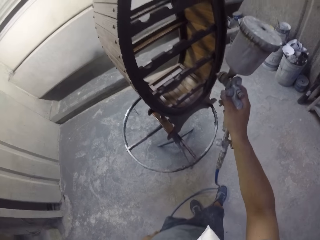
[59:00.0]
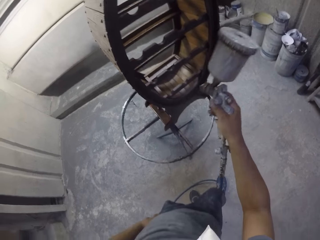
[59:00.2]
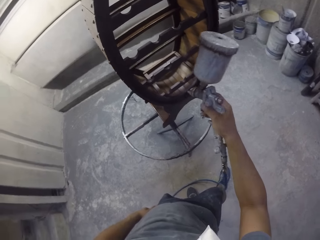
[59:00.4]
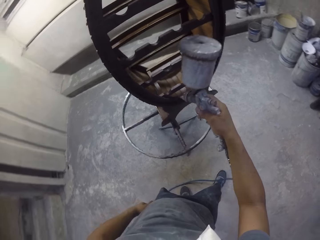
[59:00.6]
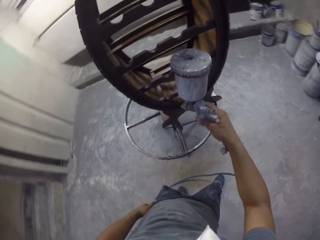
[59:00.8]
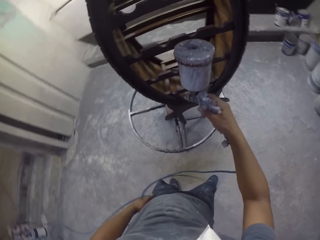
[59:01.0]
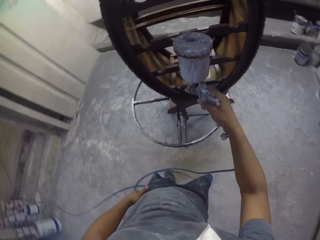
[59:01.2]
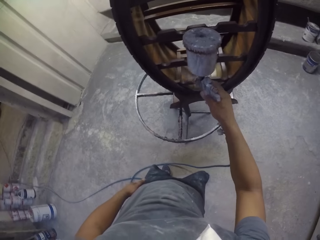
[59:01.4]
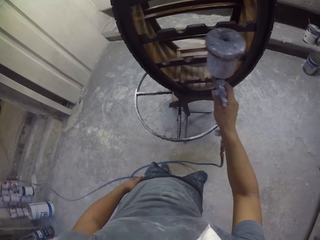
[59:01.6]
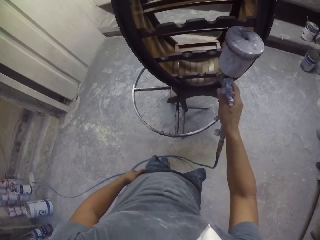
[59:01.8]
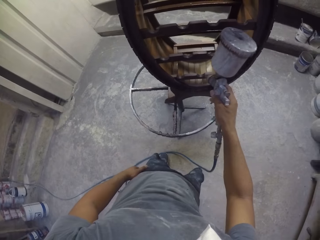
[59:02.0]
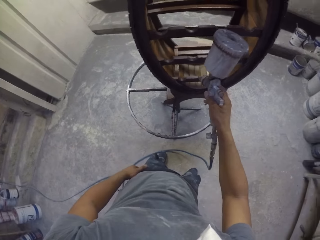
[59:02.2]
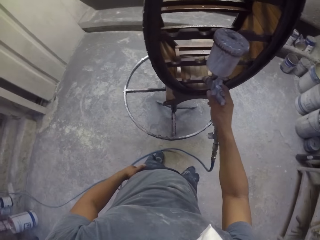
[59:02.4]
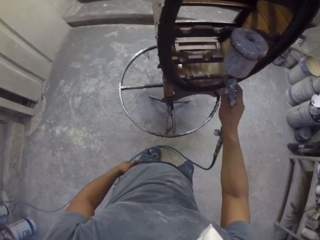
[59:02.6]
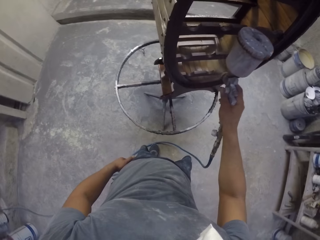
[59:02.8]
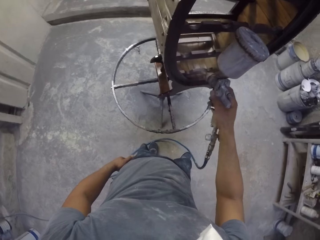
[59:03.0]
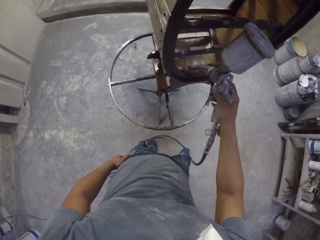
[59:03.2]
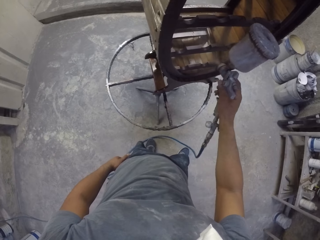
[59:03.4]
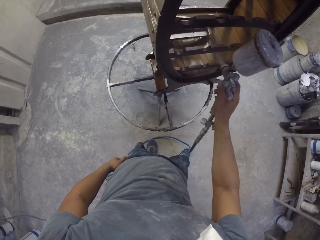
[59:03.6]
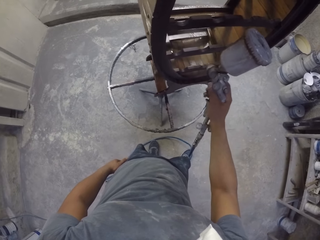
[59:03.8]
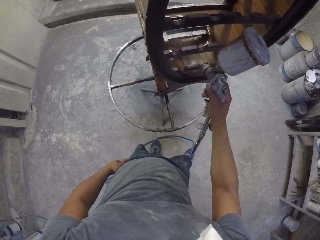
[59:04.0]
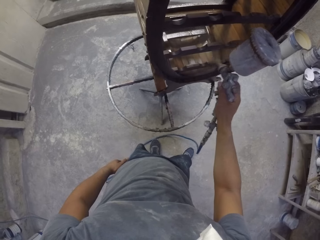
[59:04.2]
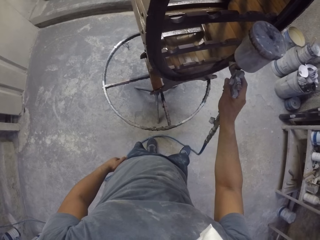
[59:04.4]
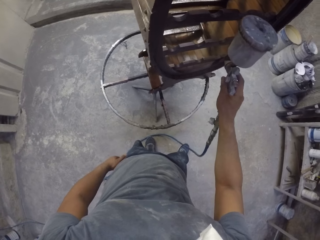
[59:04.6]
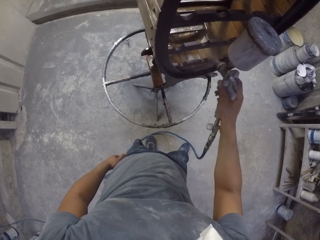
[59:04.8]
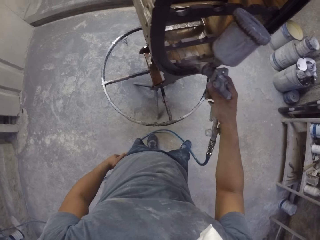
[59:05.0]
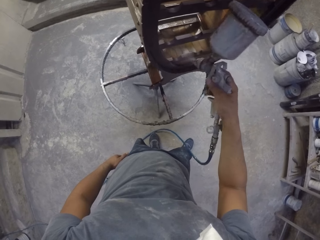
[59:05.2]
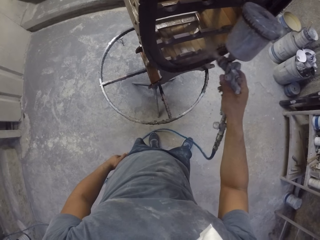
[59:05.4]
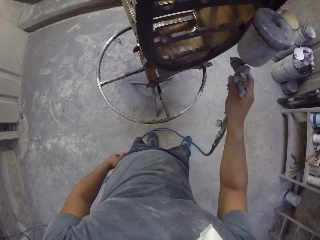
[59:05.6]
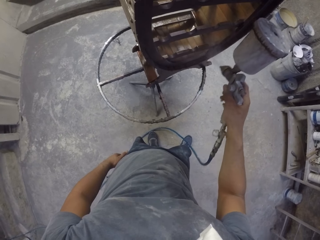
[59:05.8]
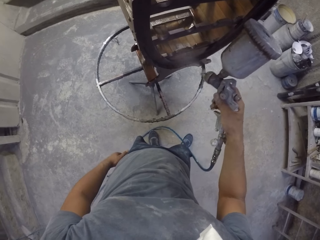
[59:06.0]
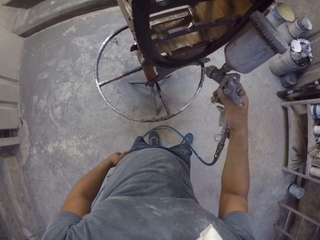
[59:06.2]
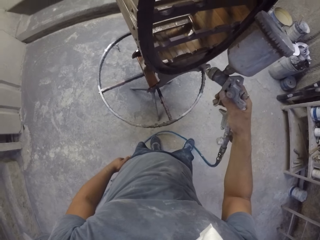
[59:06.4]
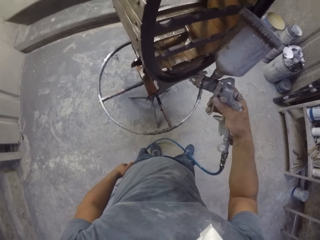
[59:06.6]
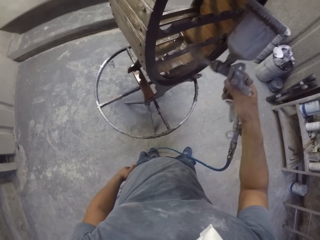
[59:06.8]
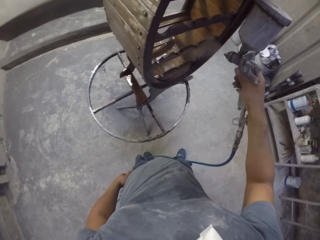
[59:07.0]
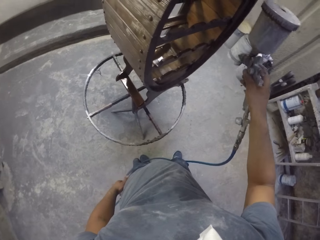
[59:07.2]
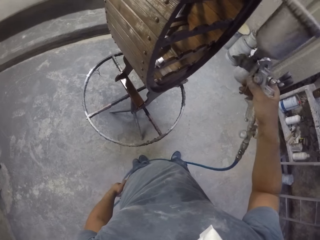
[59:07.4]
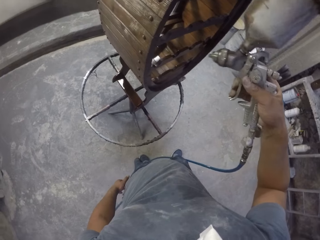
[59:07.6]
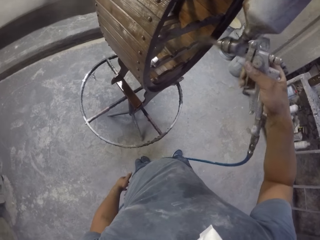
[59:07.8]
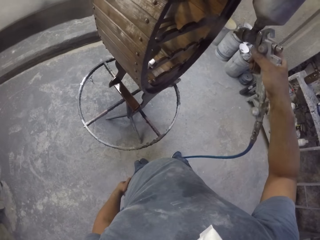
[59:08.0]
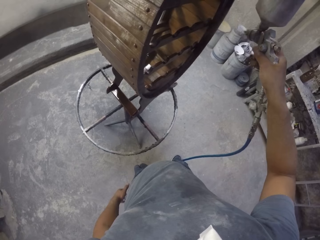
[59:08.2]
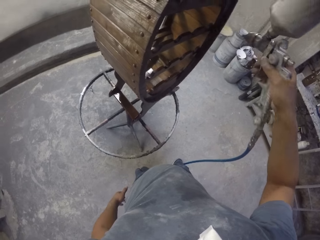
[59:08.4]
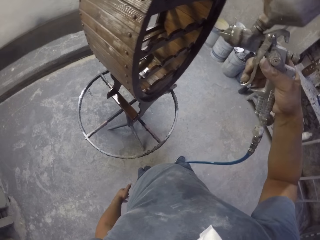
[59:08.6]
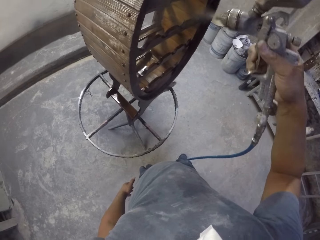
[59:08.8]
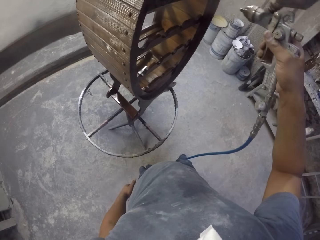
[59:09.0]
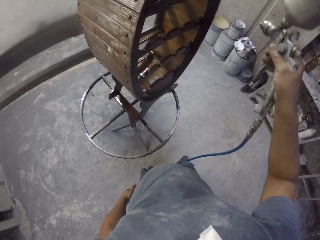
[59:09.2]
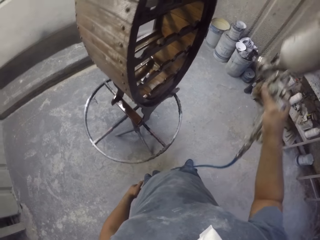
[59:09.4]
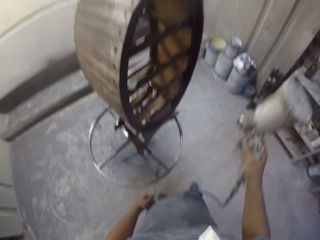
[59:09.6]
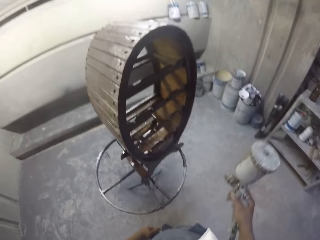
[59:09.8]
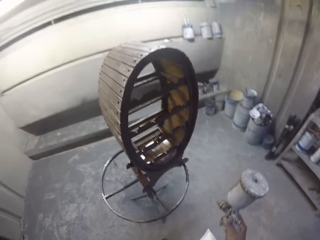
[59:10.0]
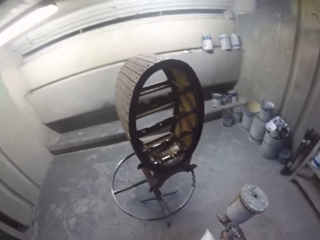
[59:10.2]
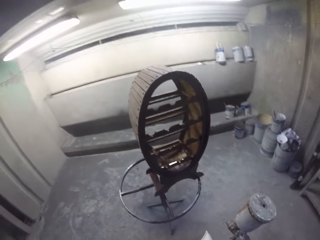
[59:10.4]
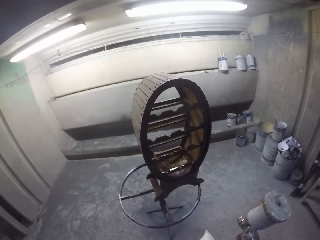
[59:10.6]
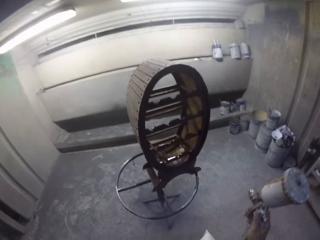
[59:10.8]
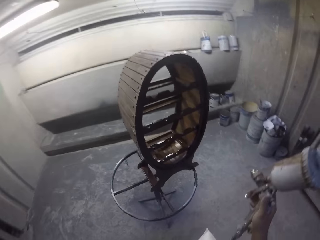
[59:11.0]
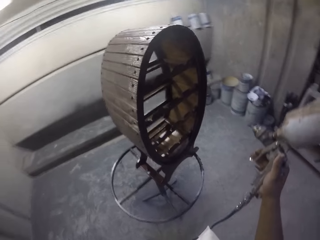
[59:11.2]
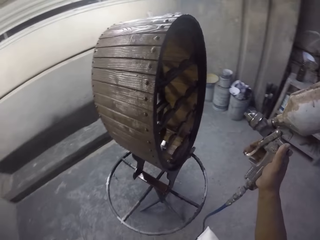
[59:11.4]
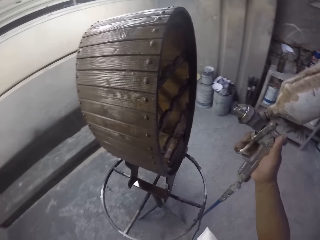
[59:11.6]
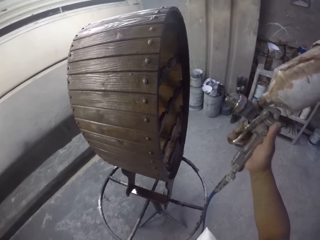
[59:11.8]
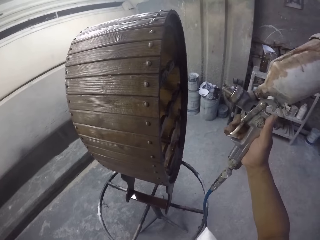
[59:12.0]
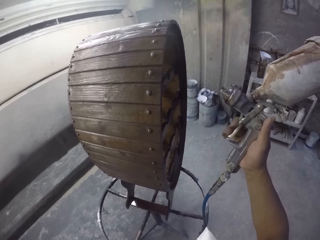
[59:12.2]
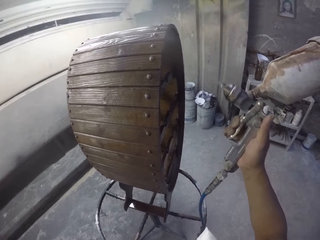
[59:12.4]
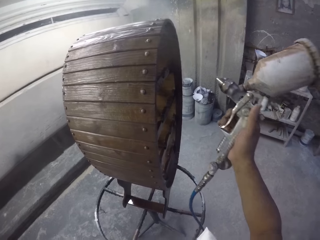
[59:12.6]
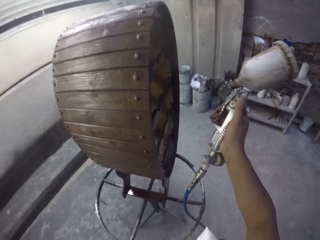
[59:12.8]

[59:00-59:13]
The camera wearer sprays furniture with a sprayer.

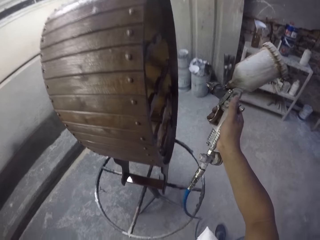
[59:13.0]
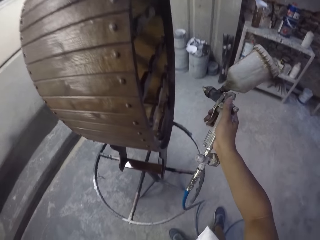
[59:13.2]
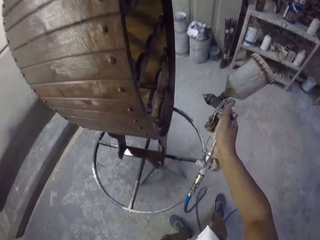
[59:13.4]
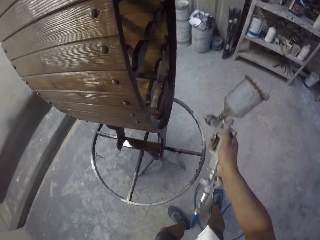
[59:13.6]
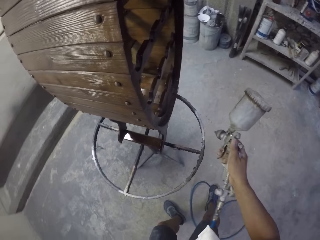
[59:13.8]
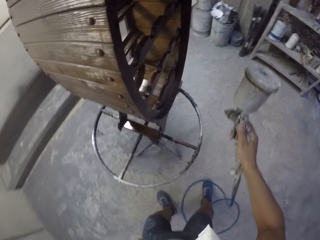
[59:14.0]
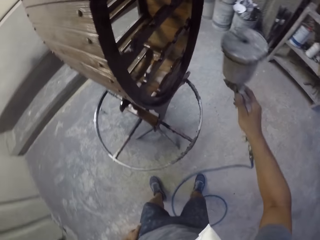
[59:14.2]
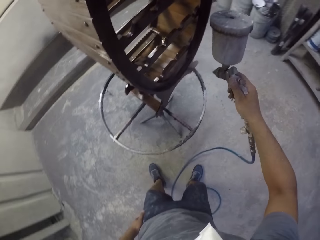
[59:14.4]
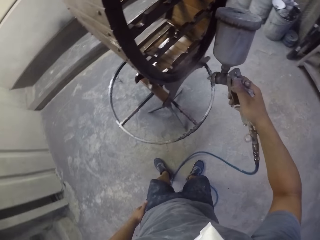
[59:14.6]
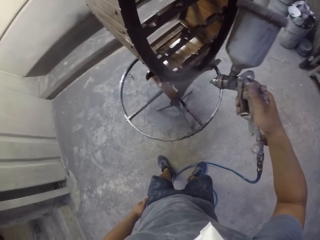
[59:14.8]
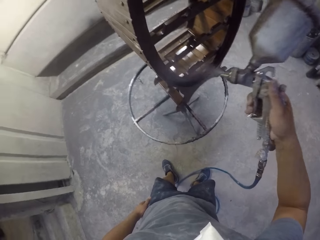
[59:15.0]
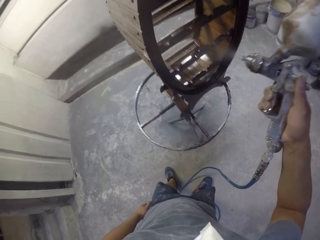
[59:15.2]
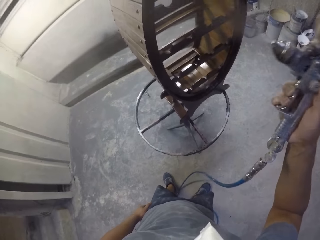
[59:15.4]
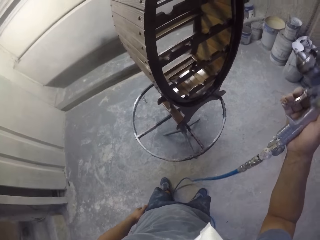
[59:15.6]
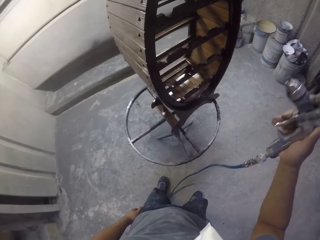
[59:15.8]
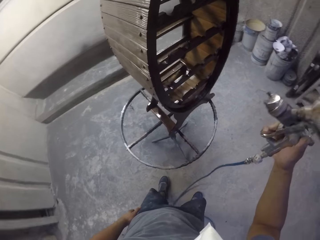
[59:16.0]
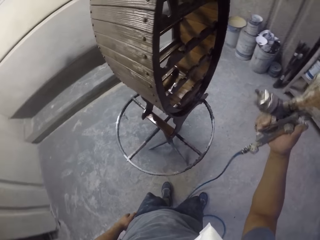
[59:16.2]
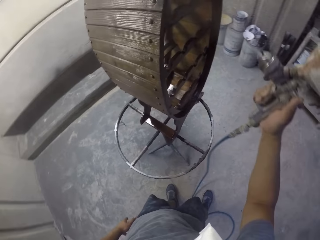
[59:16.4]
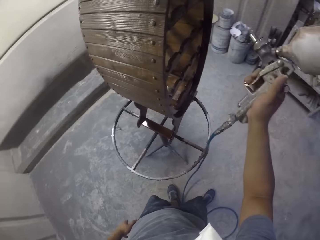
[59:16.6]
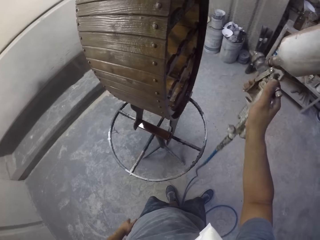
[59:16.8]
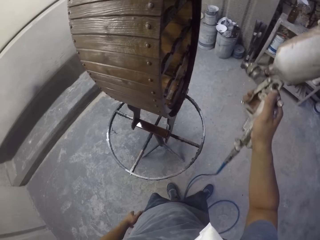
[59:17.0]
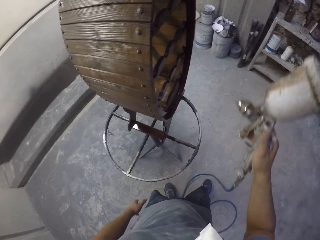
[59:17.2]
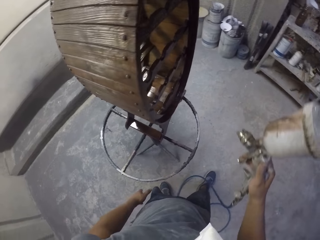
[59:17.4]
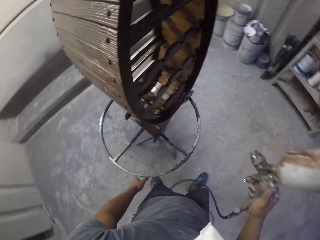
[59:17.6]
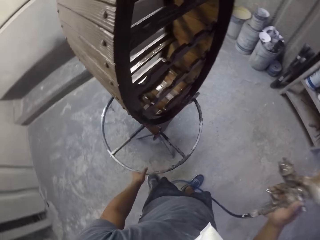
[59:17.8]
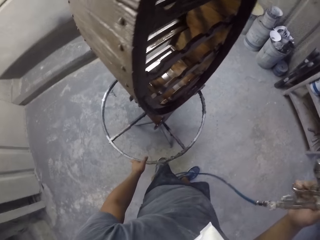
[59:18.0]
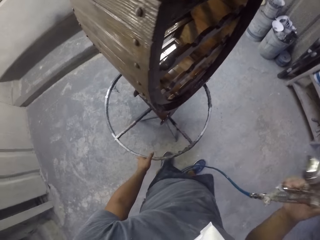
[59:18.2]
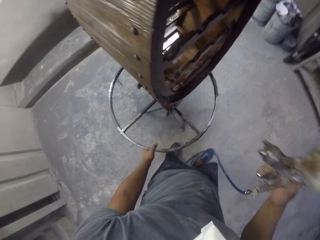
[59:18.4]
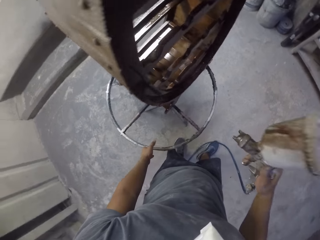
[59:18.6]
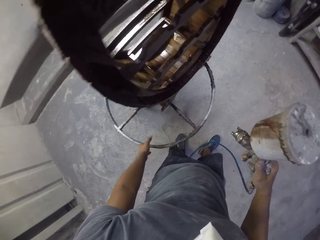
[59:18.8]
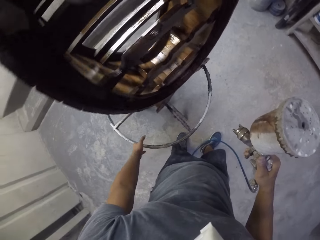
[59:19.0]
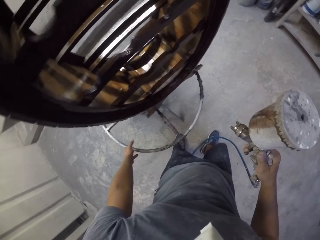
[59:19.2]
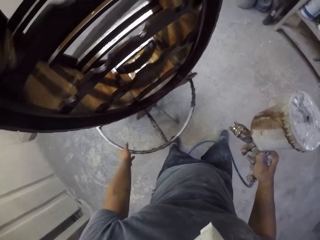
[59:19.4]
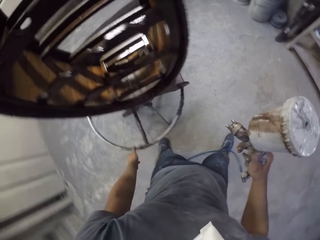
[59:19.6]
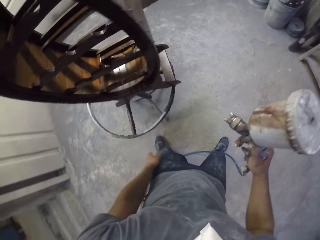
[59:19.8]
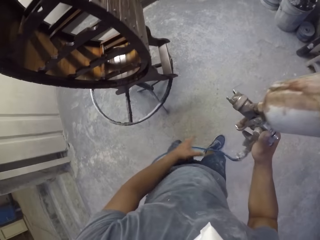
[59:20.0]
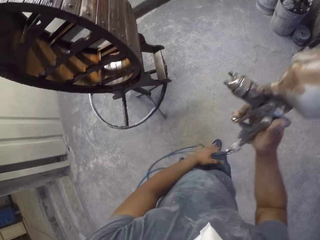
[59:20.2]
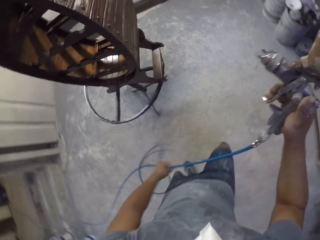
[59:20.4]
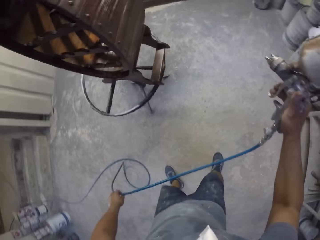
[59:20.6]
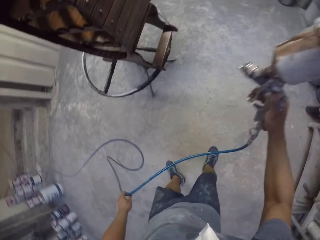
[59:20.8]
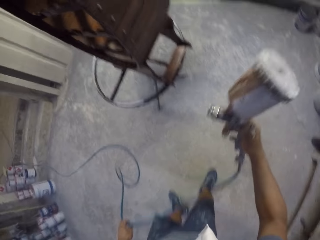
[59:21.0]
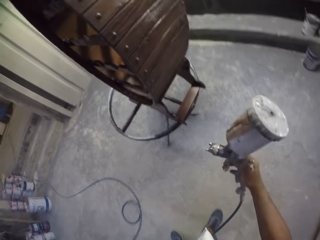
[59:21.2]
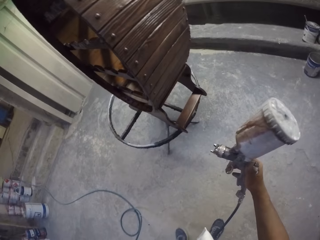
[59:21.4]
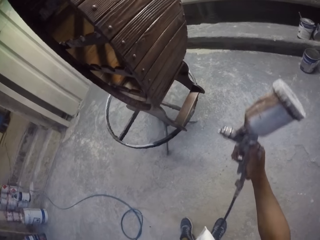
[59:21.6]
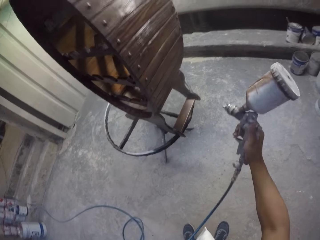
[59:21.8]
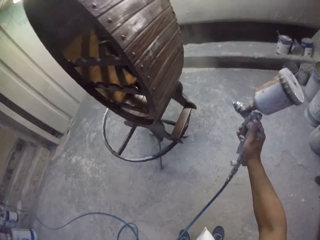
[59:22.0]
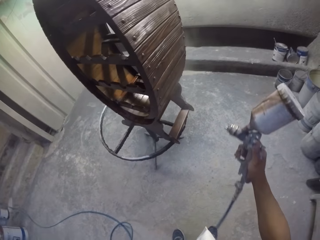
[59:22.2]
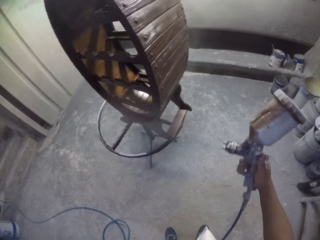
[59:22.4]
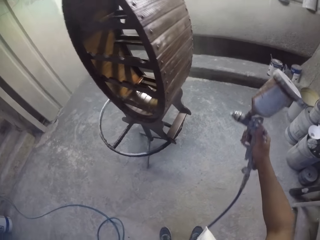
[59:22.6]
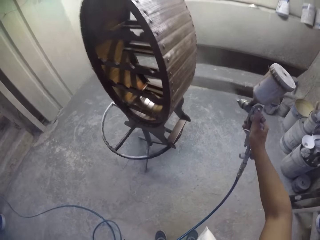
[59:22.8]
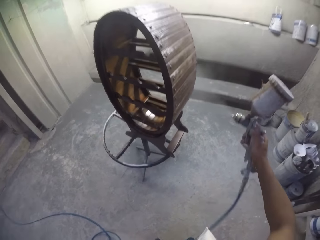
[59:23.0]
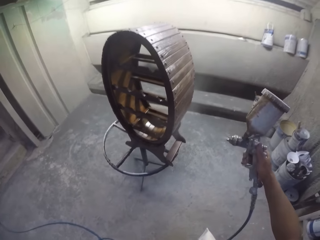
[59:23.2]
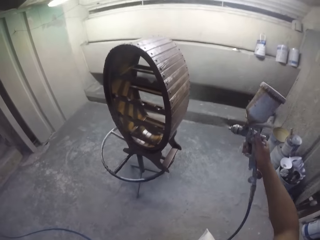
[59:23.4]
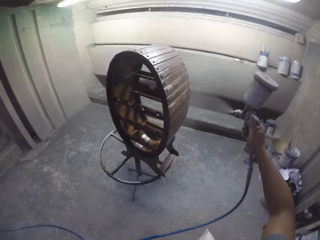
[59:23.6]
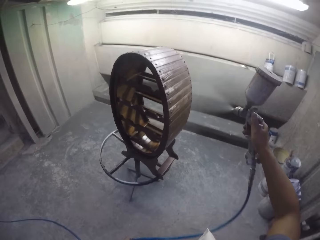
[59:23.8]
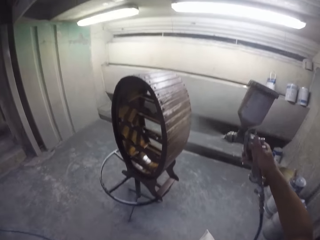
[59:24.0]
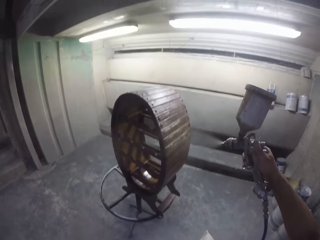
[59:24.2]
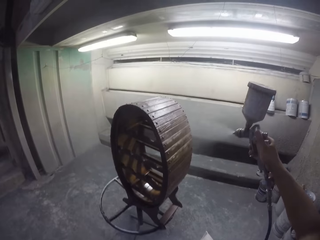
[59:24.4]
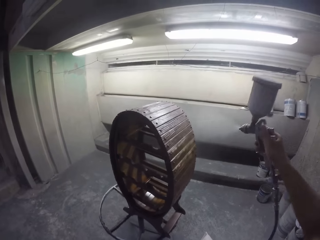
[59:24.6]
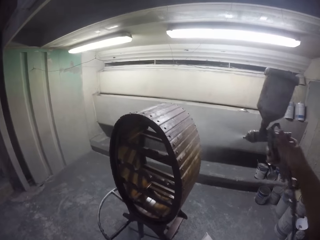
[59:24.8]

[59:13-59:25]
The camera wearer sprays furniture with a sprayer. They rotate a stand with the left hand. They spray paint on the wooden stand with a spray gun.
